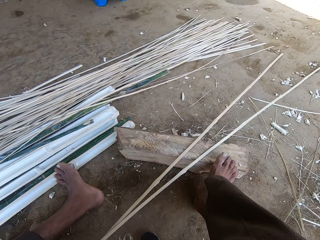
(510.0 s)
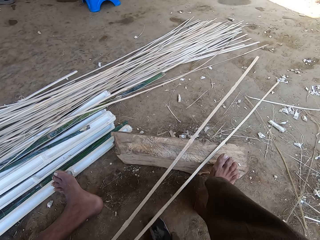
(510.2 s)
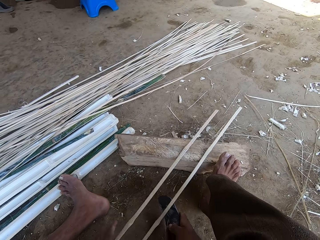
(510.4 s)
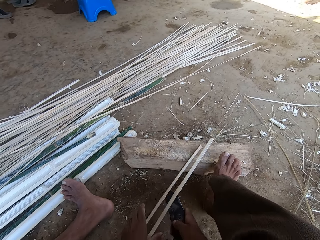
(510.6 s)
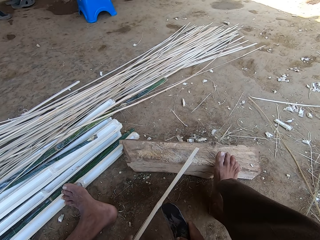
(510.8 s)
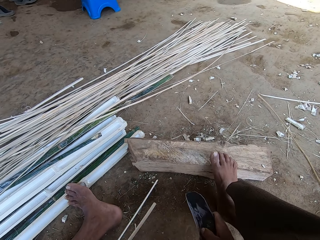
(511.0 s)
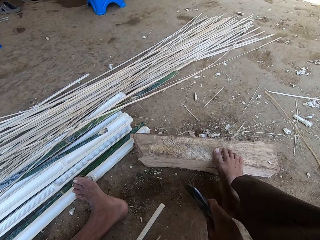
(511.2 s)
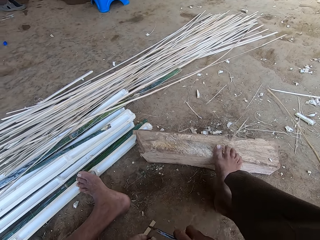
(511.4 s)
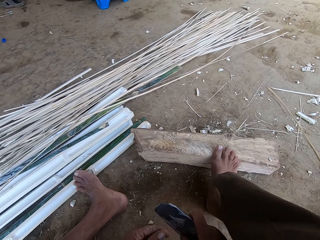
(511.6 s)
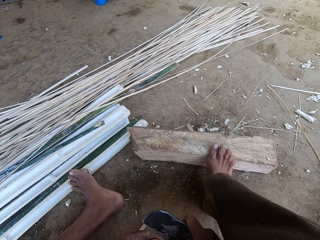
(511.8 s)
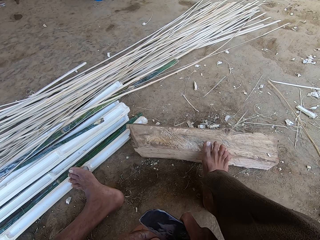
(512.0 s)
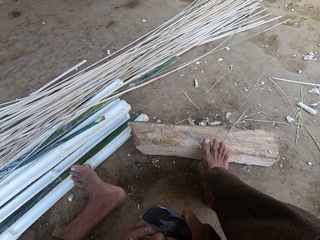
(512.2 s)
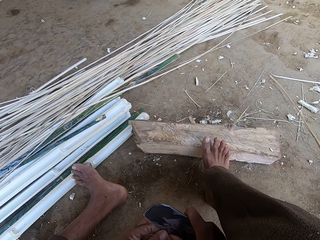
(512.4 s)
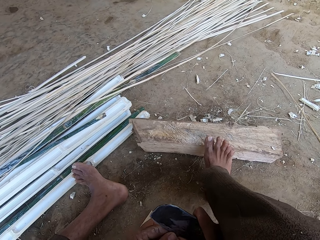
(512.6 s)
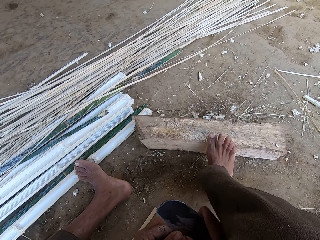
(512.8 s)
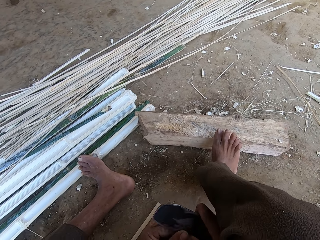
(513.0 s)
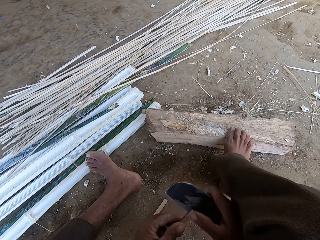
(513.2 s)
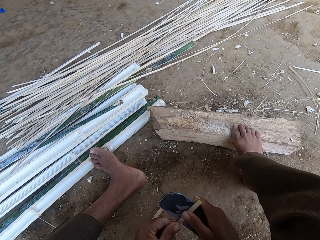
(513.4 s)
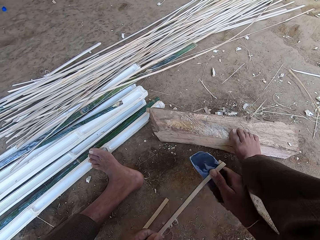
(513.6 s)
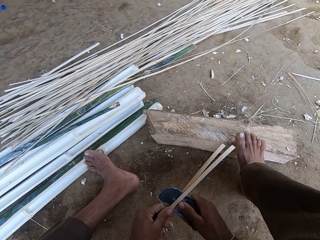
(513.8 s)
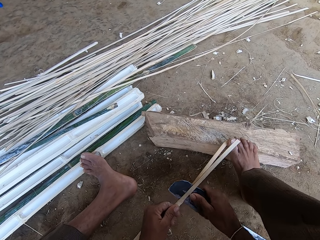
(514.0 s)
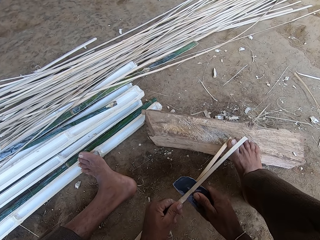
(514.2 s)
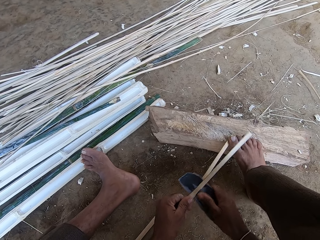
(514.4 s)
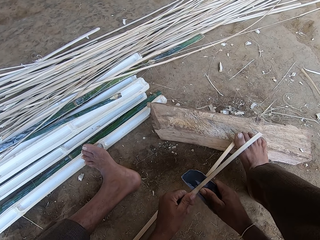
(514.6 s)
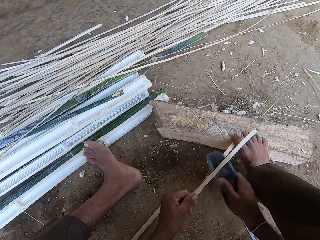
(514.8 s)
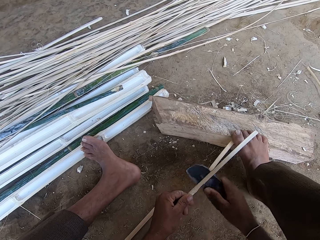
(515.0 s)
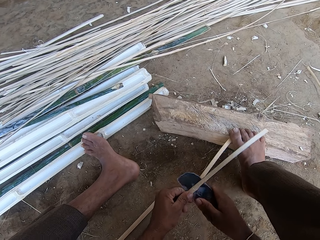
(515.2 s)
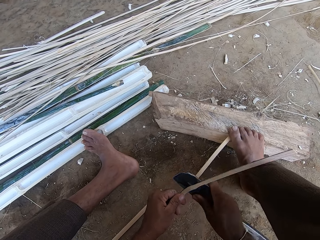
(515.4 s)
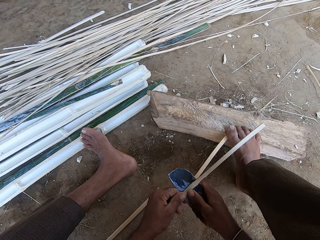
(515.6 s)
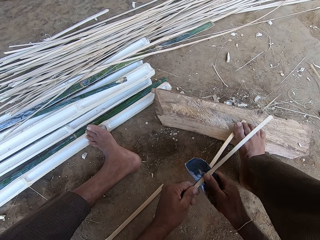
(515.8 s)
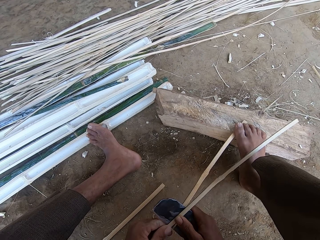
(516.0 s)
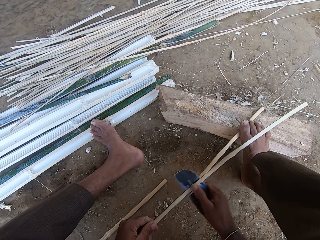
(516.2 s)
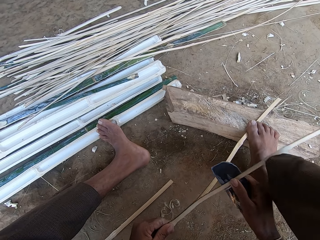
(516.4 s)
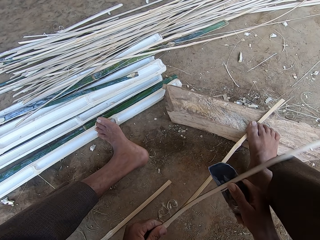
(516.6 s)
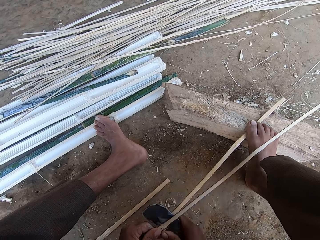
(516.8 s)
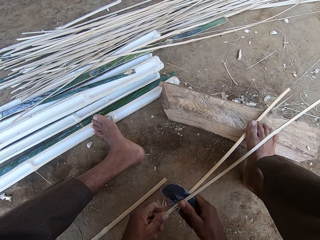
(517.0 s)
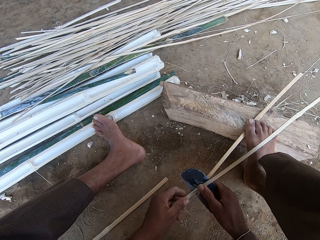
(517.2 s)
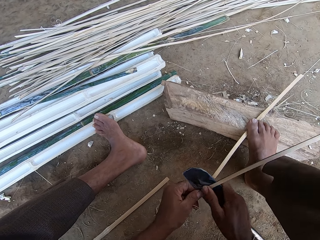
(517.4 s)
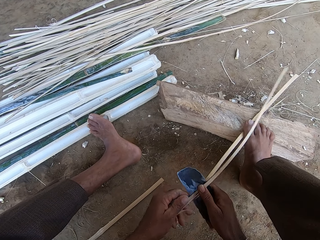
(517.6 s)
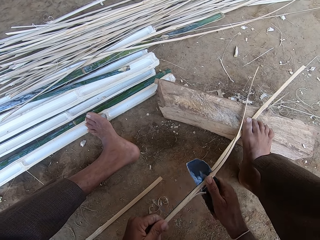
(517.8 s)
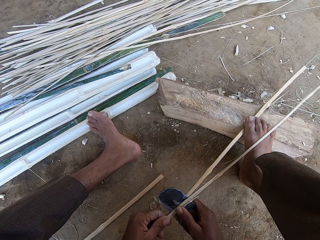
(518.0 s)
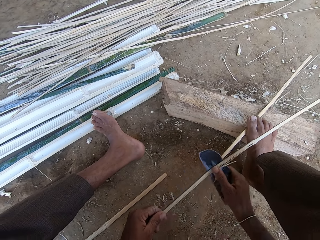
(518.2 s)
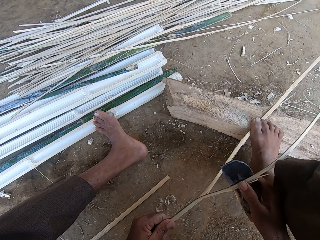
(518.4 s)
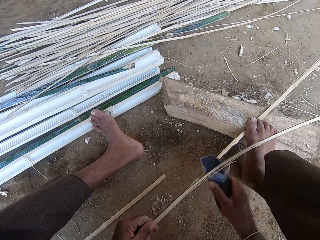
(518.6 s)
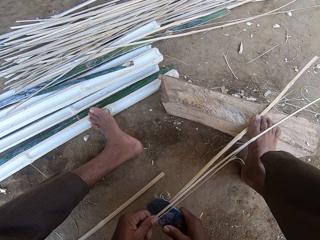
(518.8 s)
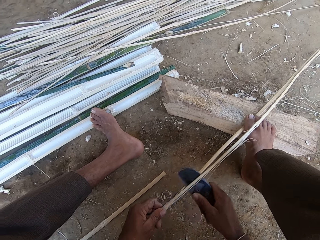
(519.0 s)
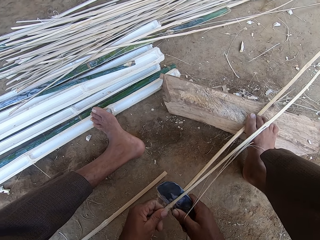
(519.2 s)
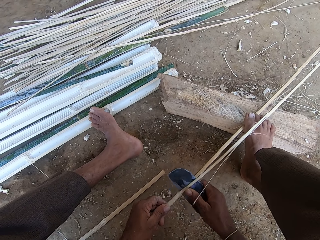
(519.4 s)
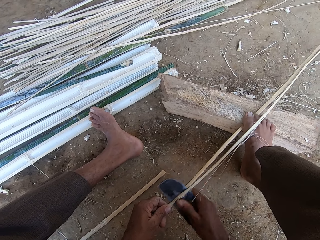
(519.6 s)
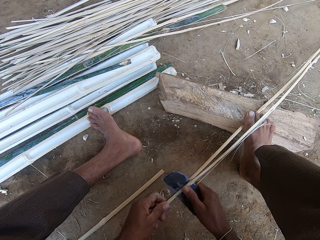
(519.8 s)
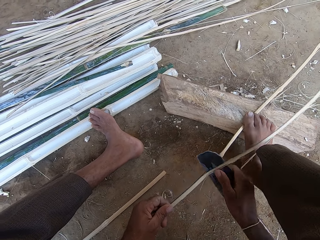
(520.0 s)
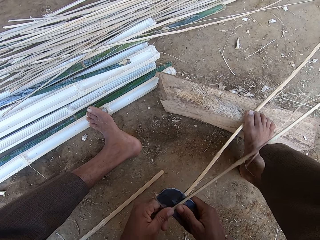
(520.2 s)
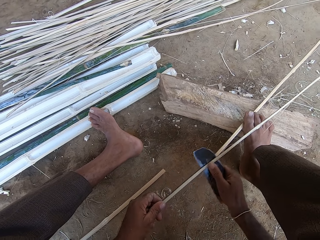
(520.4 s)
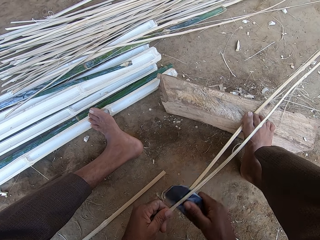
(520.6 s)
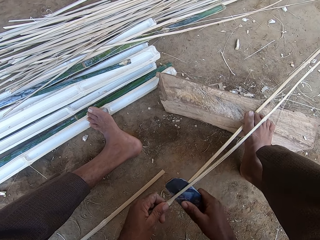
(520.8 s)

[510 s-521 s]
The camera wearer adjusts the bamboo stick. They pull the bamboo strips. They split the bamboo stick. They pierce the bamboo strip with a sickle.

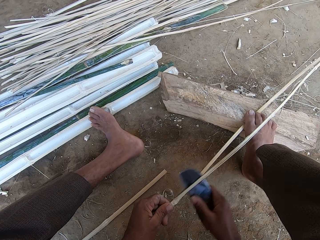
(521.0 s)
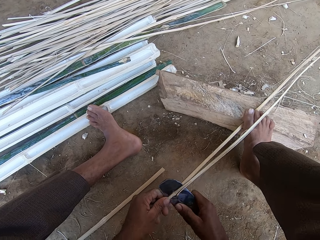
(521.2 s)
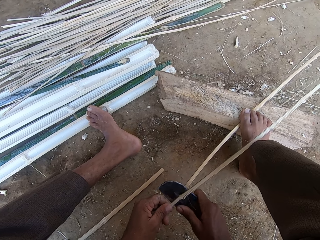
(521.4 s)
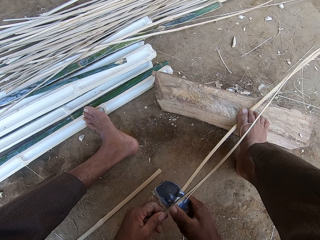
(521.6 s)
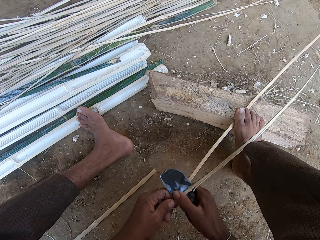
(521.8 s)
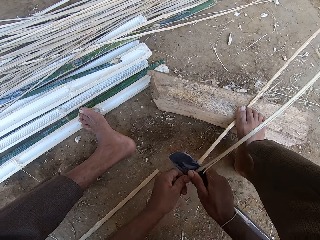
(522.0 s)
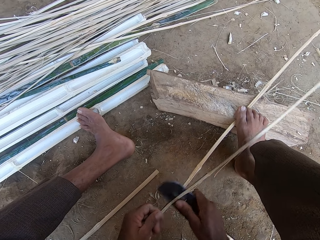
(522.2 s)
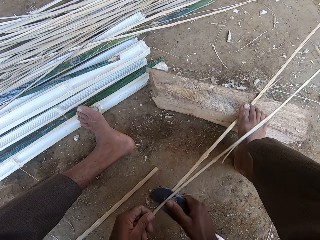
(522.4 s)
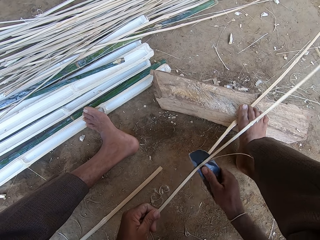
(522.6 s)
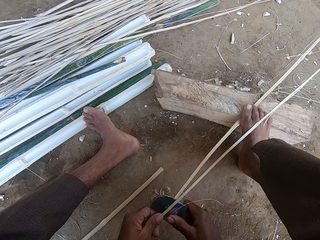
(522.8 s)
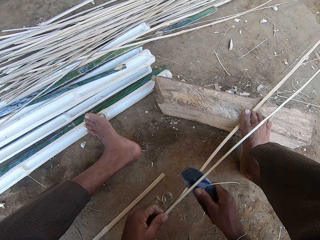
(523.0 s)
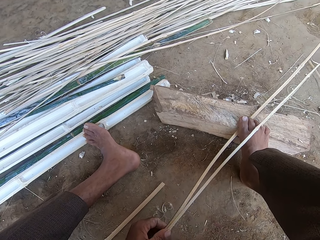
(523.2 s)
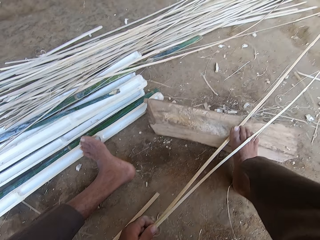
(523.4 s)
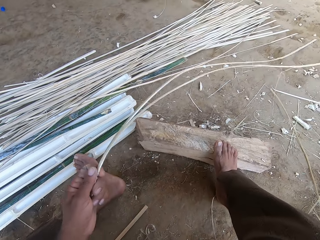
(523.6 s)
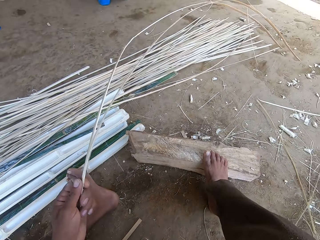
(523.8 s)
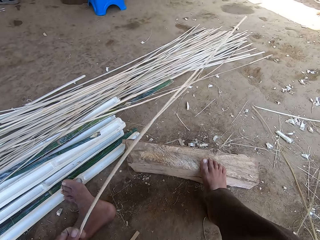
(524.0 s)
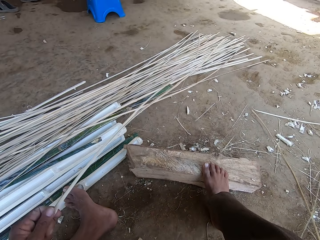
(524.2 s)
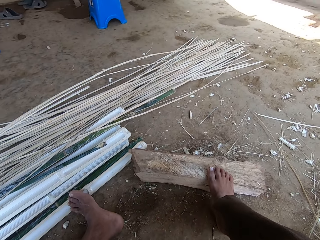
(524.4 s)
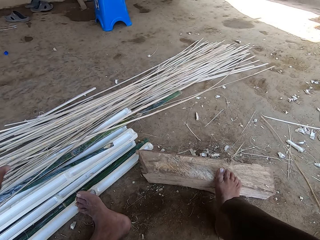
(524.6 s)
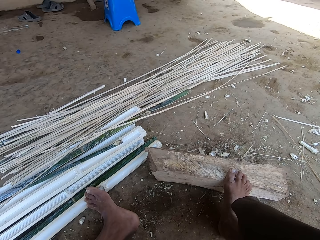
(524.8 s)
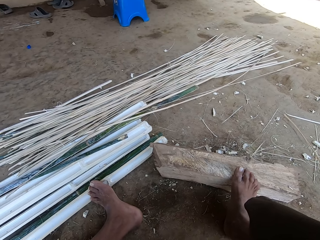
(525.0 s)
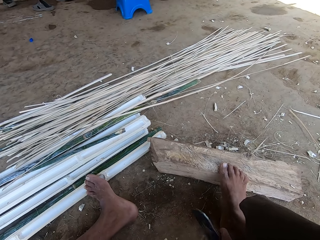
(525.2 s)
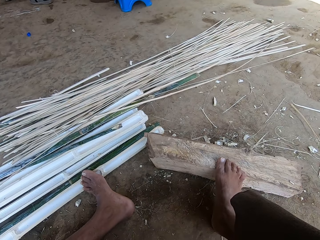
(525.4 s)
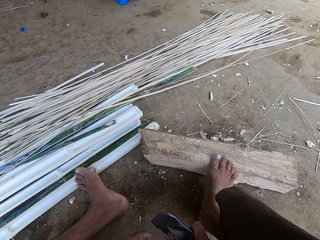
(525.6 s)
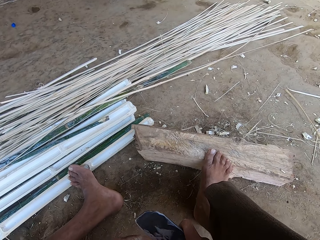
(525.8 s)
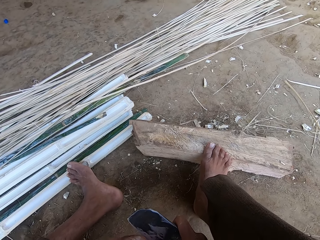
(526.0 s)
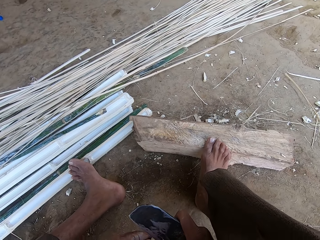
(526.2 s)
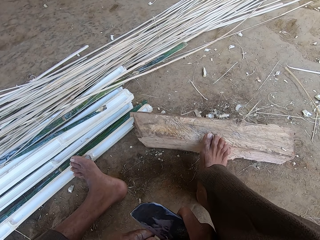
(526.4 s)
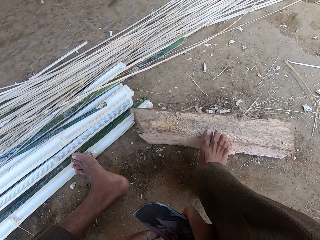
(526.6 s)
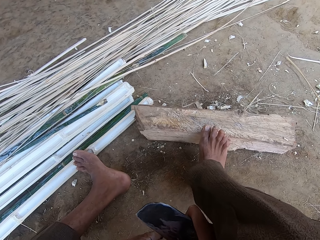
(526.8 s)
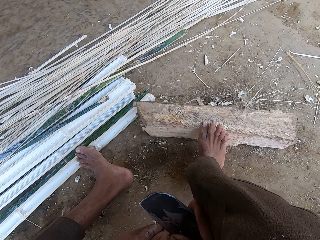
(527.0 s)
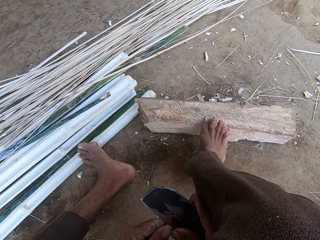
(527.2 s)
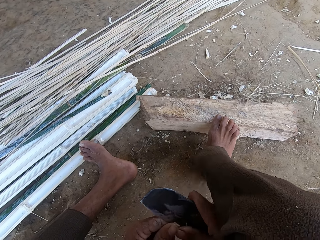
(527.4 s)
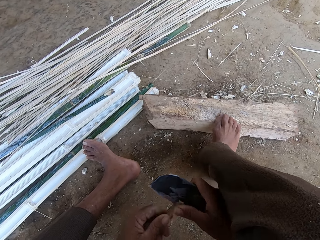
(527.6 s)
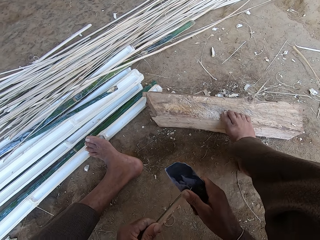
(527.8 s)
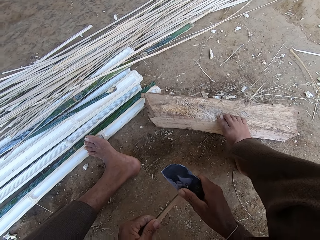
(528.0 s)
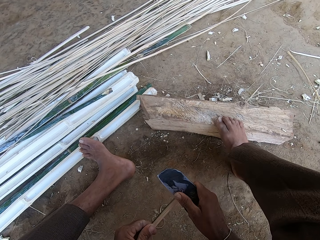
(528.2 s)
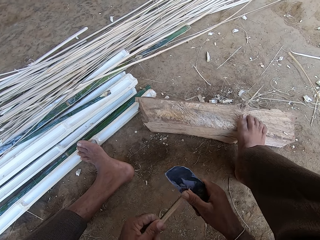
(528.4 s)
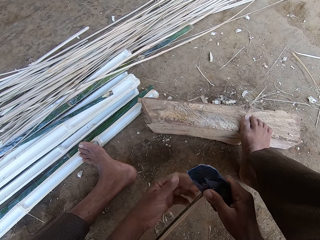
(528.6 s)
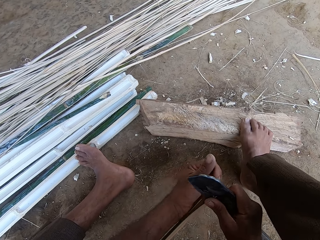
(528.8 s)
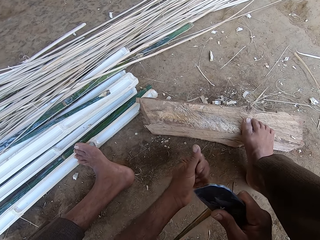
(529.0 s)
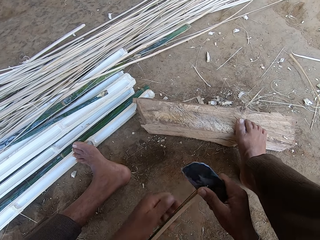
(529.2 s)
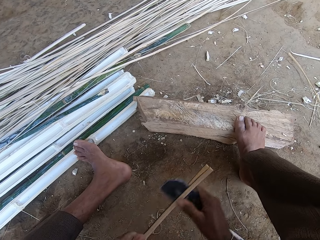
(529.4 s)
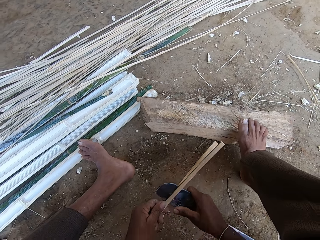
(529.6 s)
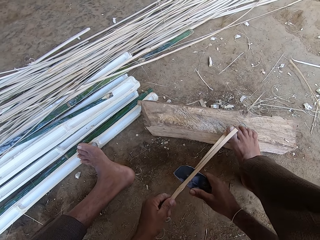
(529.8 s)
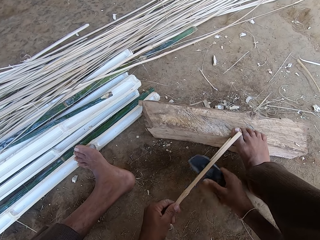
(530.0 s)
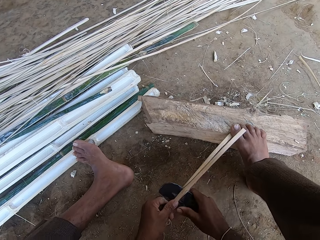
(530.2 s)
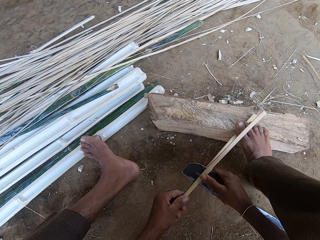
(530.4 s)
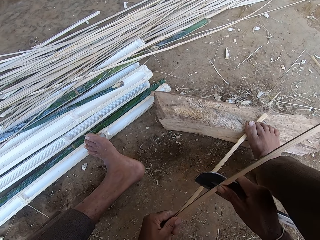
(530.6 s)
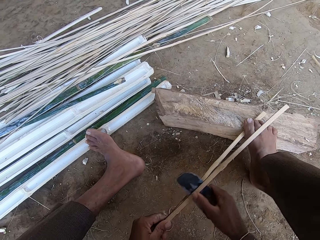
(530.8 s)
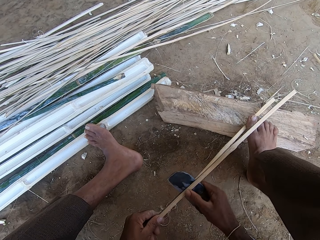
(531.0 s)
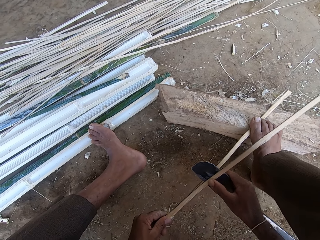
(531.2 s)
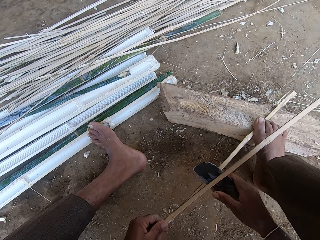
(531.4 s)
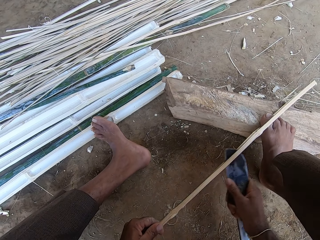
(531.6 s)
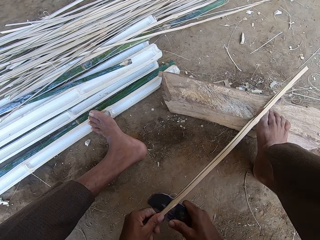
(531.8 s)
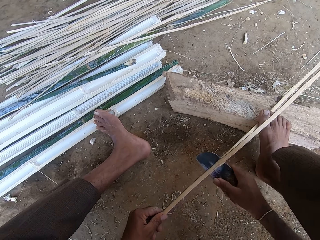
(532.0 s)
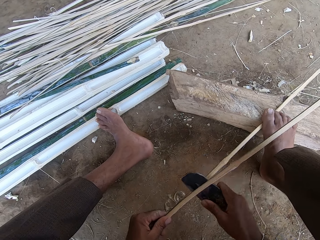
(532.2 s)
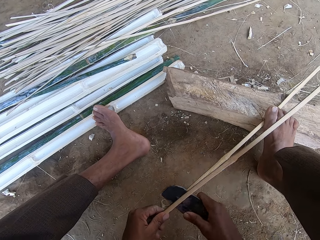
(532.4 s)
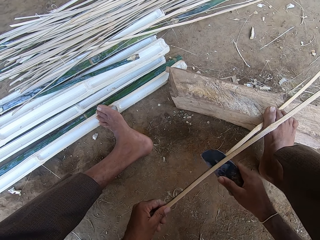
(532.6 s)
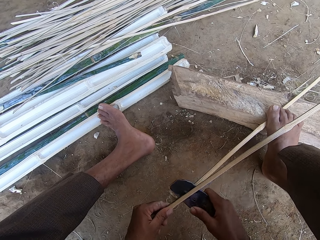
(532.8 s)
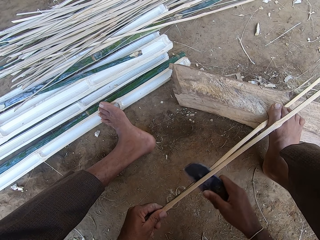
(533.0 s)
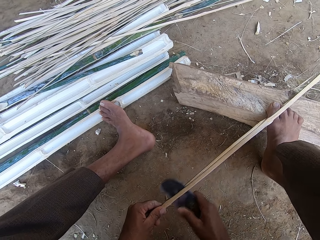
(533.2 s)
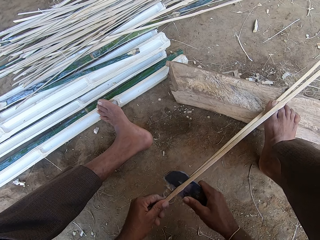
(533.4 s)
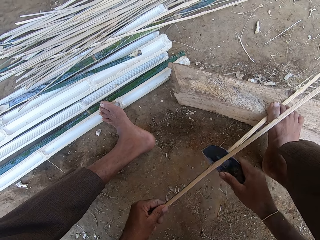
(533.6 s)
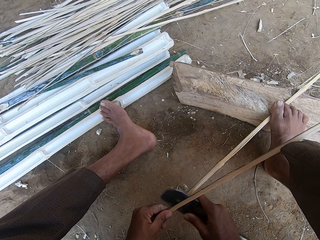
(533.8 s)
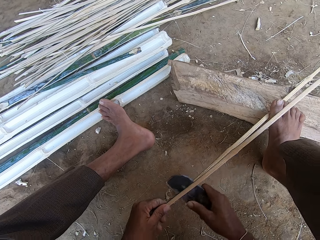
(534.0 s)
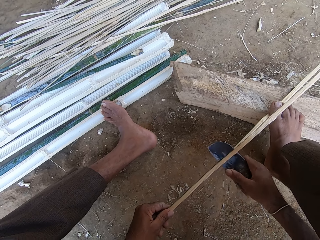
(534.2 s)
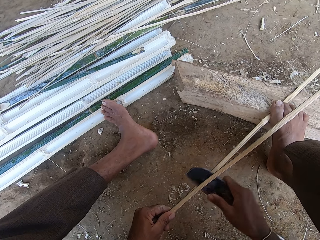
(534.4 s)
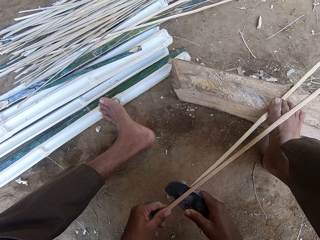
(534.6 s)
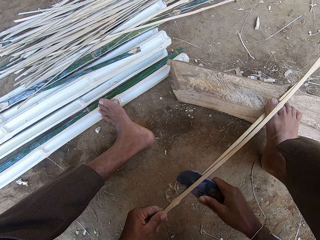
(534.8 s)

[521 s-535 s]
The camera wearer aligns the bamboo stick or strips. They throw the bamboo stick on the ground. They pick up the bamboo stick. They pierce the bamboo strip with a sickle. They split the bamboo stick.
